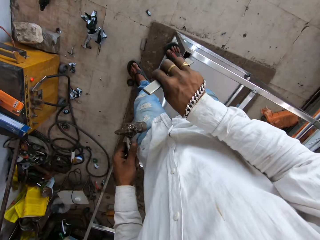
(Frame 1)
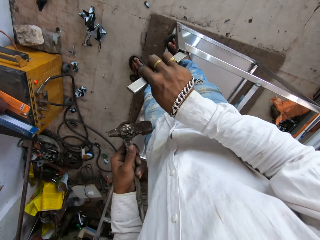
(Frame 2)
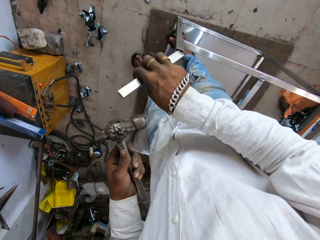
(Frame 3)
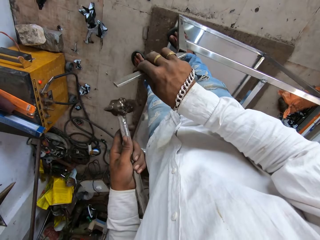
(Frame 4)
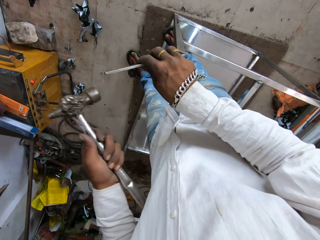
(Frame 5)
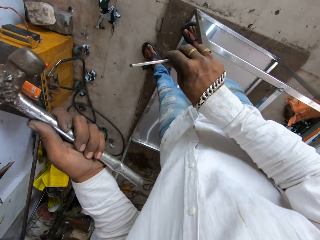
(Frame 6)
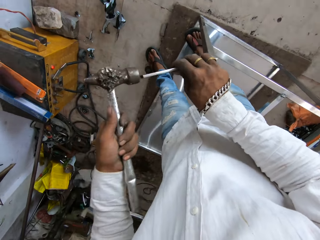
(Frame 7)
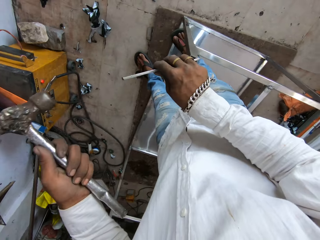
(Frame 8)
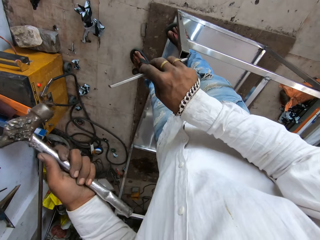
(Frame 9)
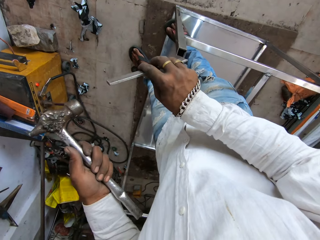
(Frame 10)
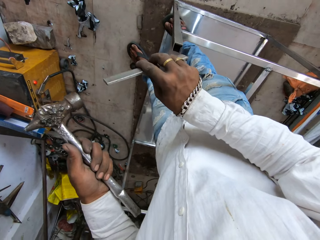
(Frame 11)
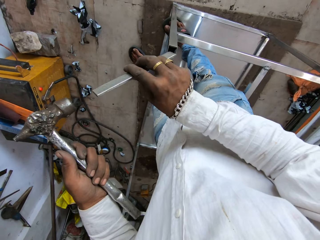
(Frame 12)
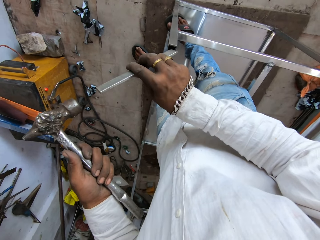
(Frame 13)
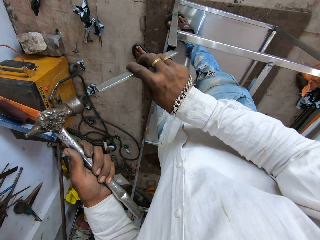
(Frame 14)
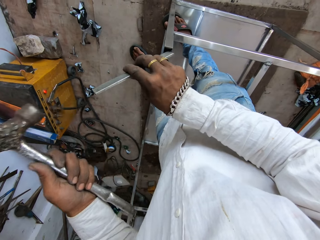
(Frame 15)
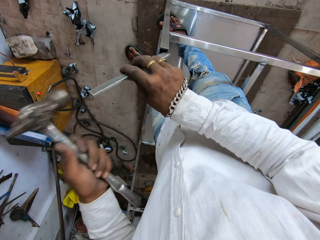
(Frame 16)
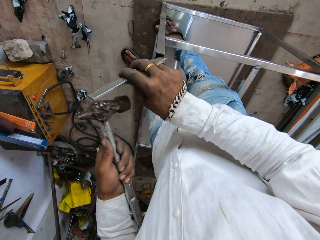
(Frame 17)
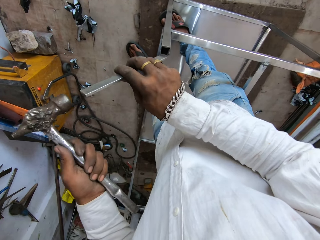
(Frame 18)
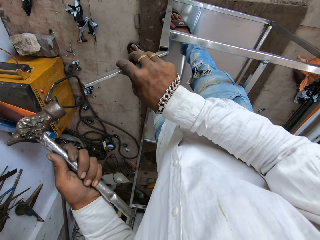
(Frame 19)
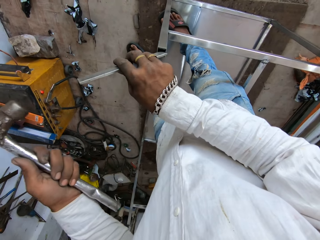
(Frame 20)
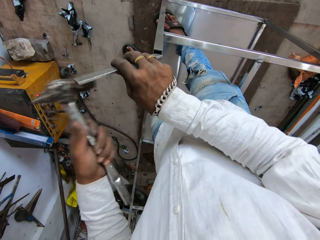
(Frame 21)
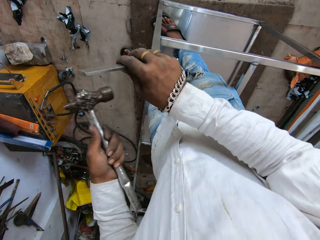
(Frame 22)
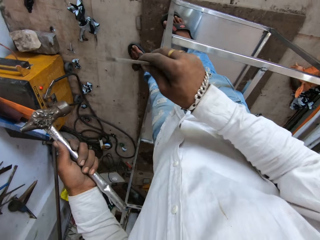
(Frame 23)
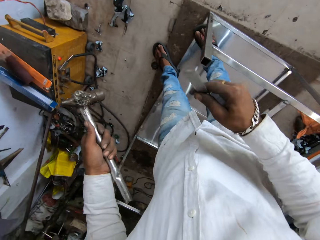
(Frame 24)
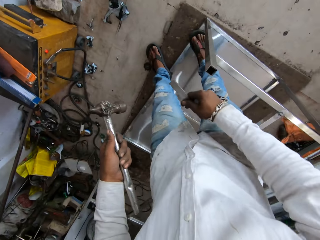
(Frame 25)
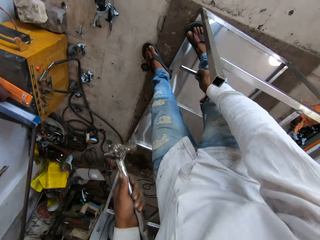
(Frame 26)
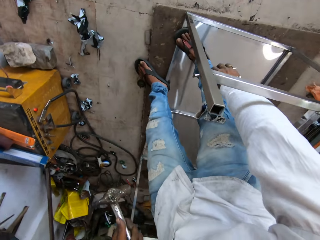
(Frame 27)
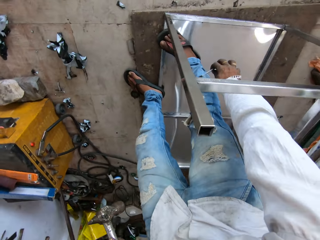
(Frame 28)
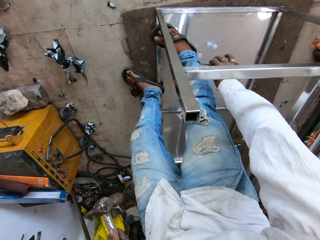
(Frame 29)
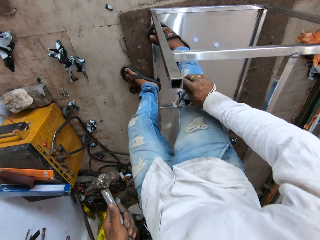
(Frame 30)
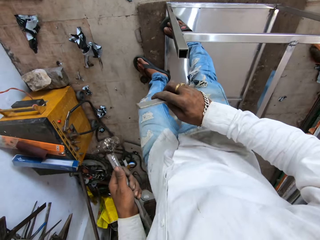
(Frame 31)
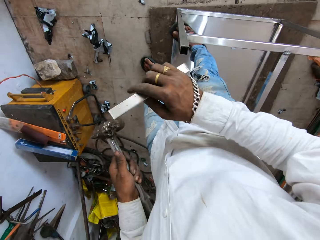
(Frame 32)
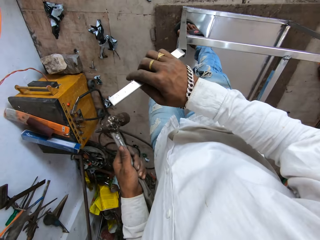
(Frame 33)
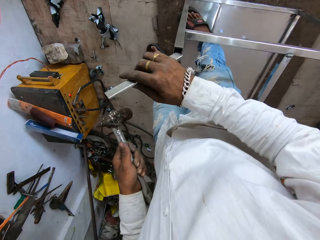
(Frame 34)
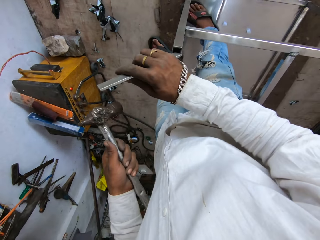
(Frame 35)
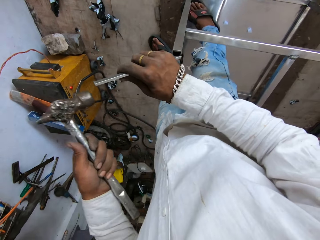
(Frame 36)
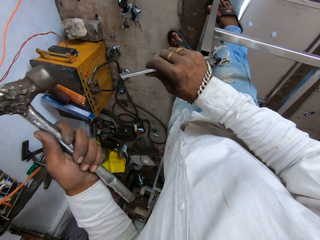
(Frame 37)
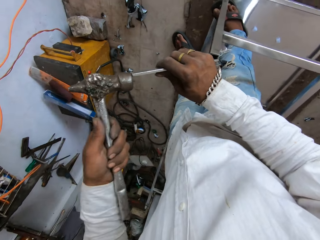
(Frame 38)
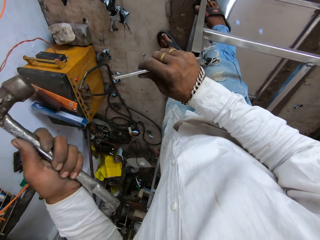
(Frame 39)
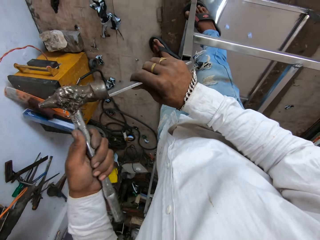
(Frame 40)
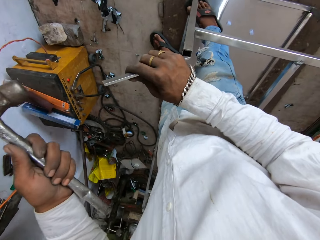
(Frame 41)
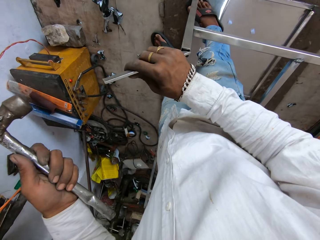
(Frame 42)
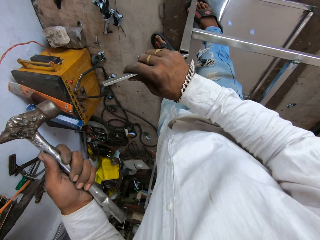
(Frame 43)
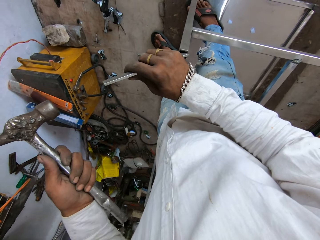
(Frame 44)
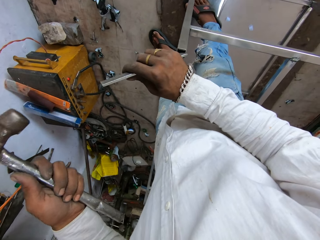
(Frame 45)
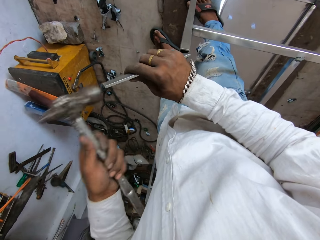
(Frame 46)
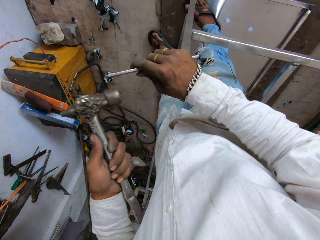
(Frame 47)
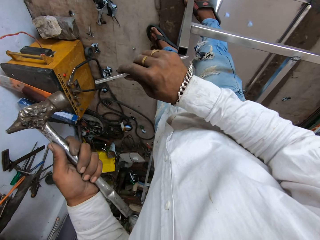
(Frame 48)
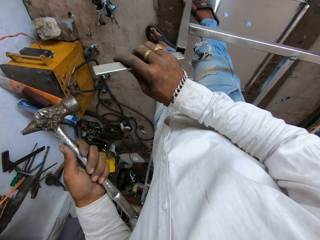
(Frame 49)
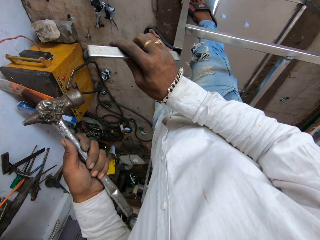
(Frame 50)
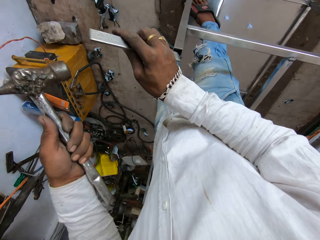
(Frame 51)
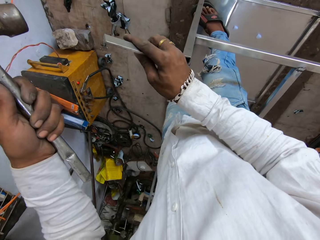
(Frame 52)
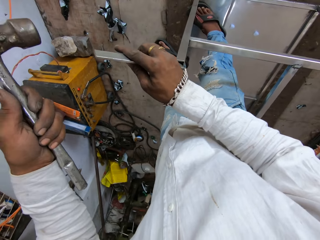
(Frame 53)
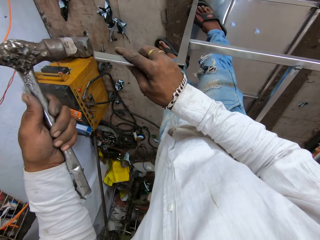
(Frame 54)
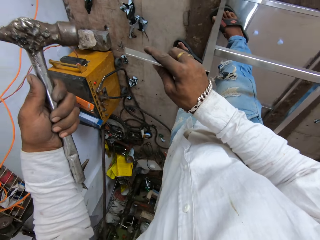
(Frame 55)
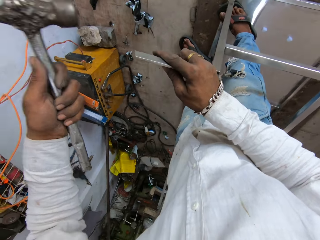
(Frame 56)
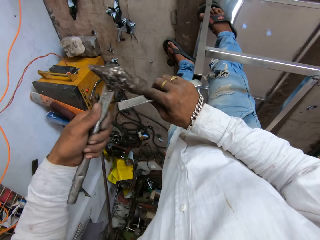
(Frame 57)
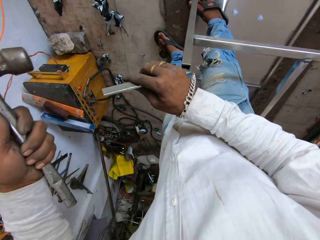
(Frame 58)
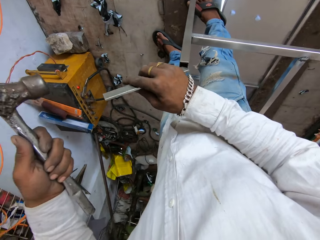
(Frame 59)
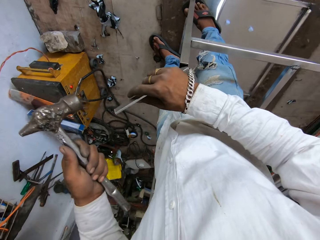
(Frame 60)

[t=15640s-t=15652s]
The camera wearer steps on the table. They shape the table base. They fix the table. They put table bases on the table top. They shape the table base.

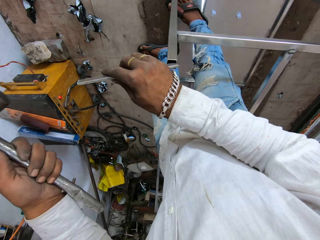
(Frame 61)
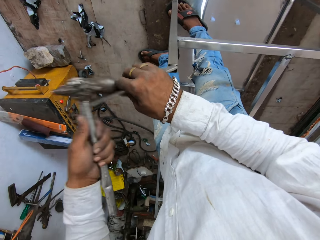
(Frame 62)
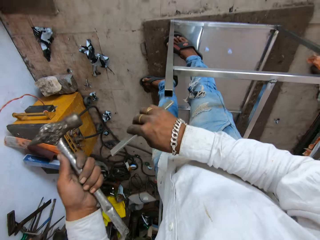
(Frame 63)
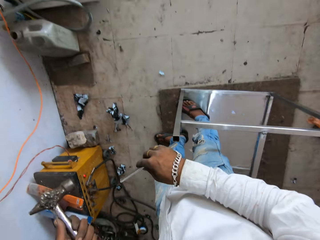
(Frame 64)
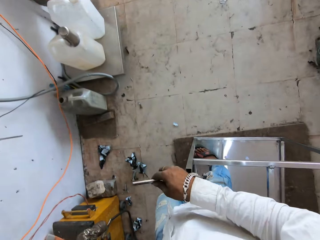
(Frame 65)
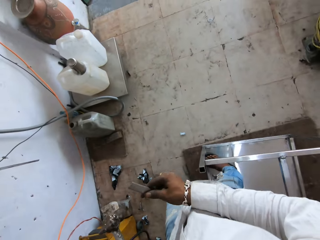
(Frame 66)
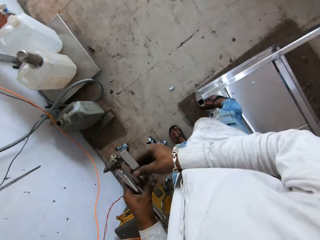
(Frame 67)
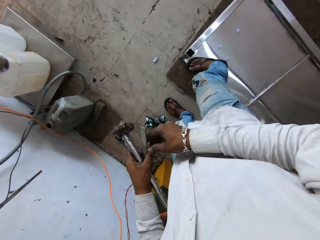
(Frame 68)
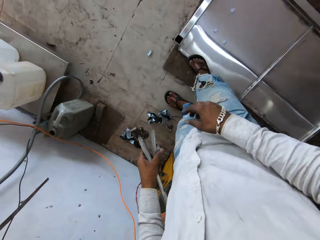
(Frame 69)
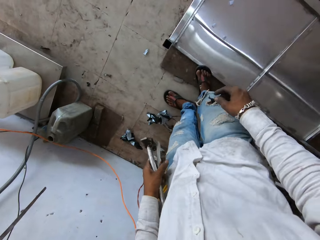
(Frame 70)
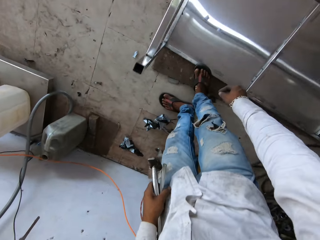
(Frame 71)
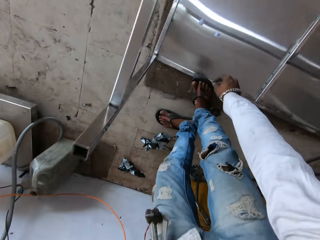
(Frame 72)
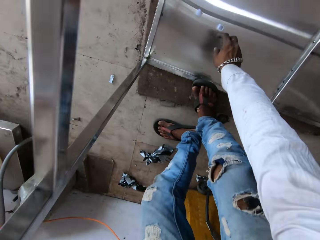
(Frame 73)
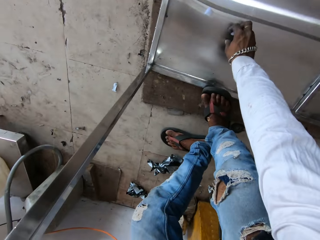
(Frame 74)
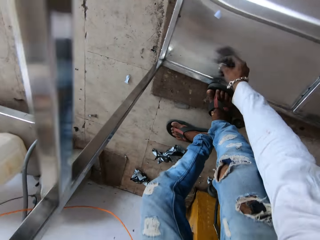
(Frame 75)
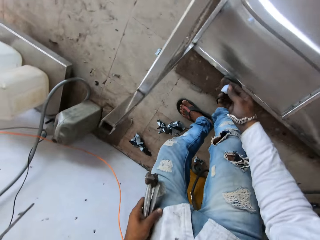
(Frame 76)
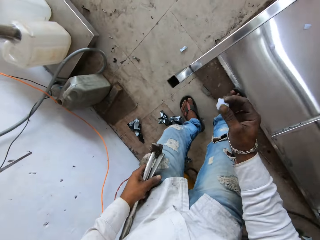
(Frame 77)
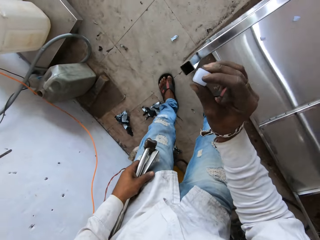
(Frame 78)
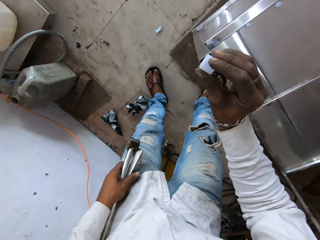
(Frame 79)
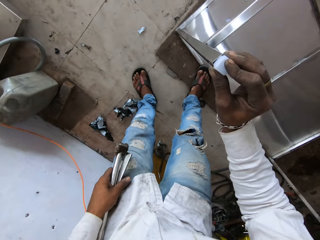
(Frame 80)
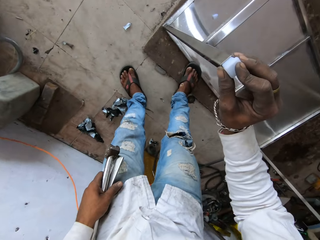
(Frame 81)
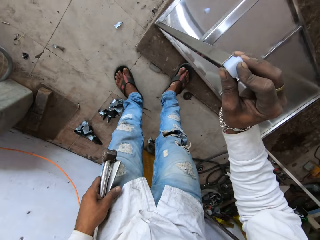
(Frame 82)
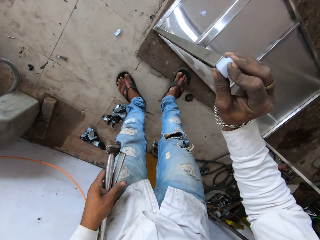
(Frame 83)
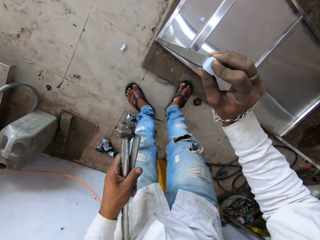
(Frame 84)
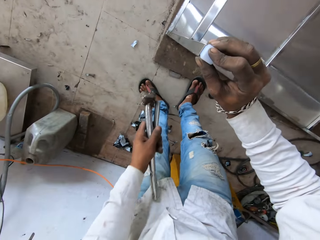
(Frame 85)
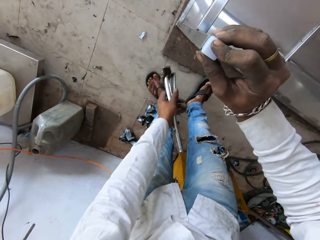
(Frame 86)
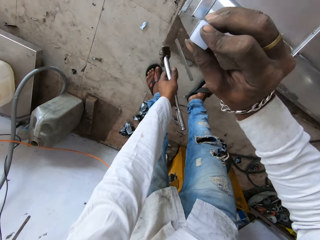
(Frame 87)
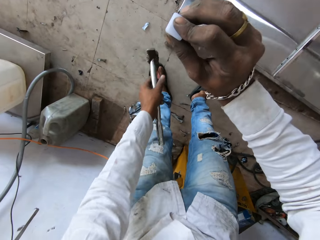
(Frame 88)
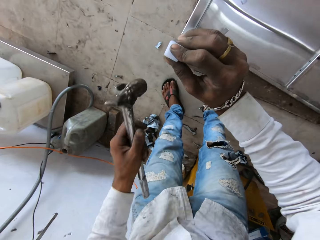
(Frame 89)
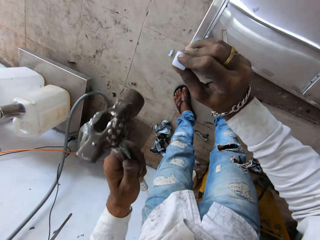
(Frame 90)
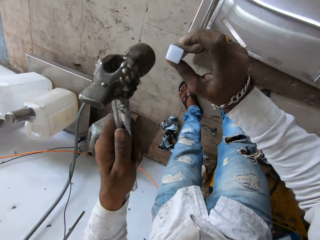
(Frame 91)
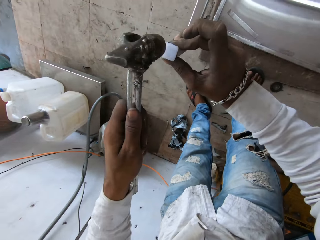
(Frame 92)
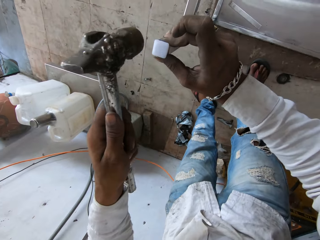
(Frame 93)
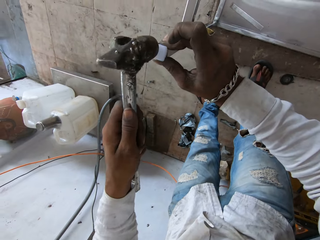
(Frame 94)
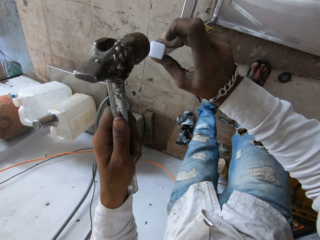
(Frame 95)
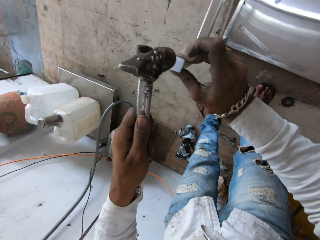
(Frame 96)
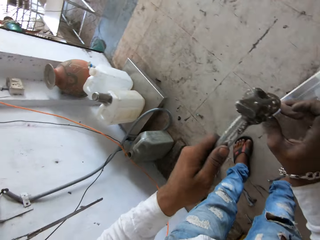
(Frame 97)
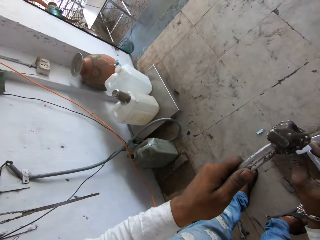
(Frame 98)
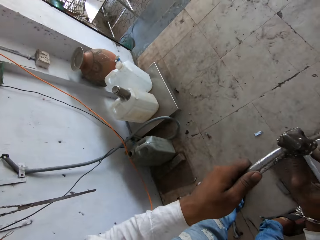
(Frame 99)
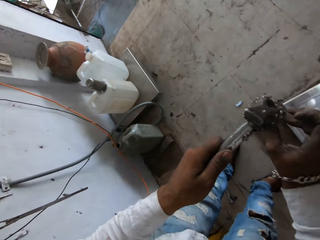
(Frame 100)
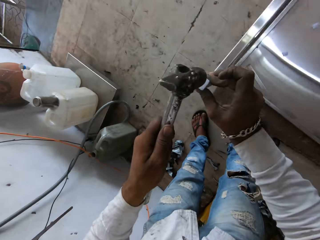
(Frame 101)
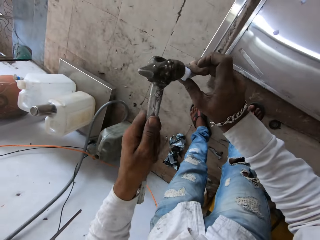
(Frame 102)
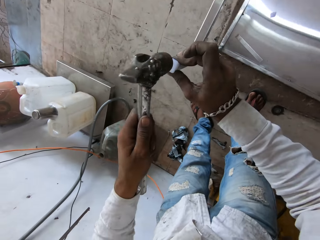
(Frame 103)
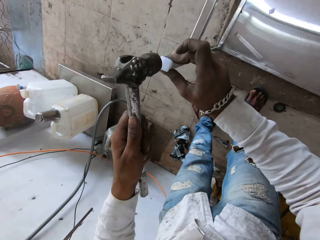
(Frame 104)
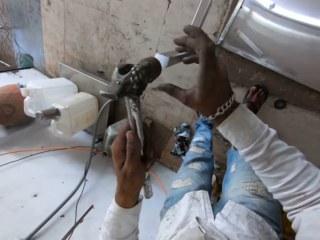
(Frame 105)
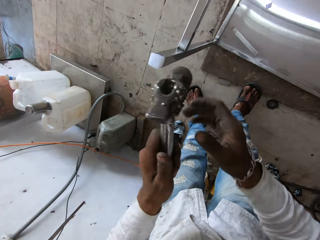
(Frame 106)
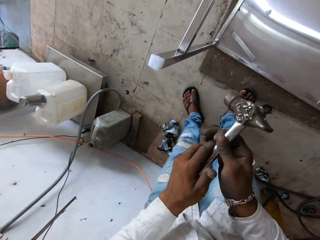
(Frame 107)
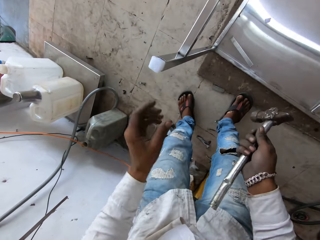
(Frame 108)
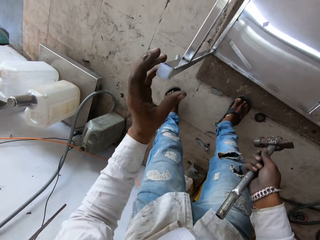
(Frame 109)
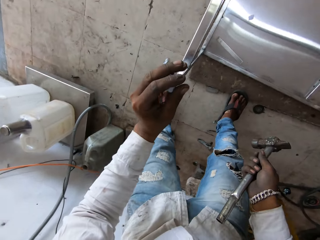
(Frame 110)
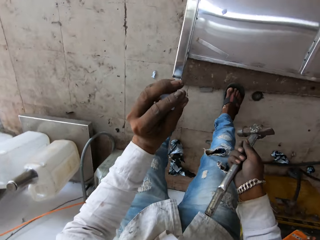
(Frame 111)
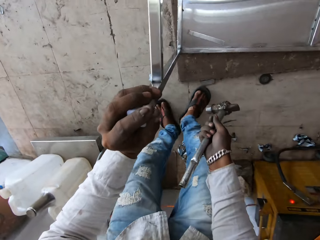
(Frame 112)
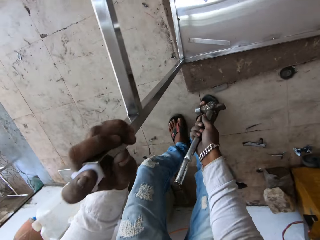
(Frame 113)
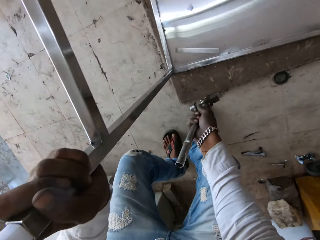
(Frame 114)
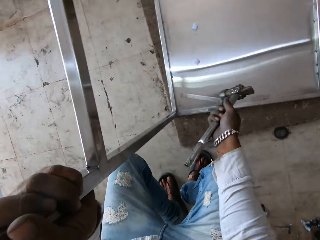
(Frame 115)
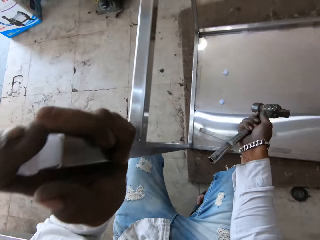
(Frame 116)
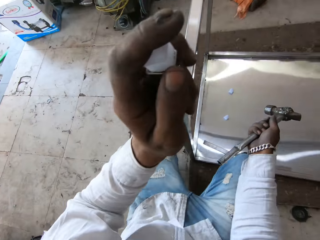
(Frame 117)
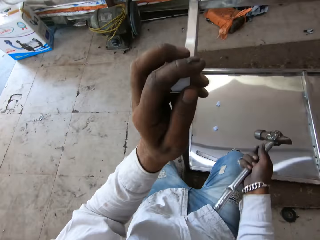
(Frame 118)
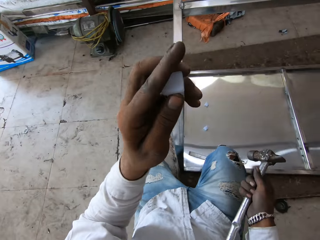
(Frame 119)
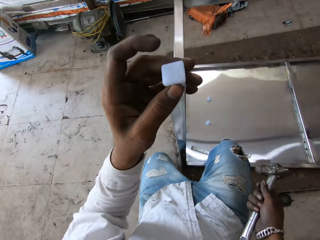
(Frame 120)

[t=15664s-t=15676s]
The camera wearer picks up a table base from the table top. They fix the table base. They drop the metal. They hammer the table base. They look around the room.
